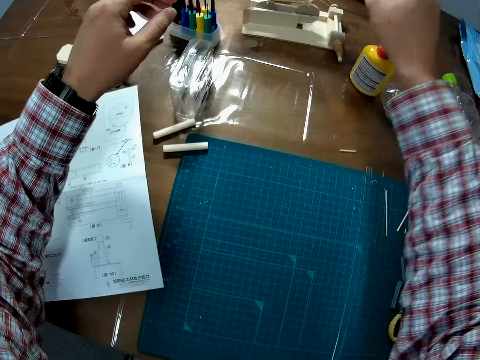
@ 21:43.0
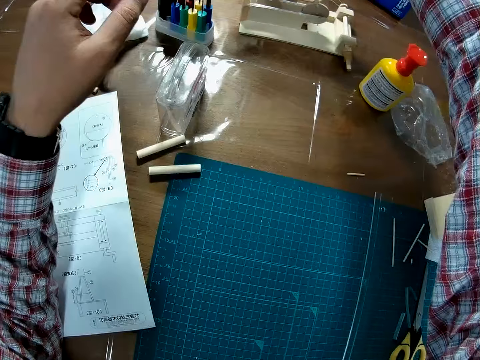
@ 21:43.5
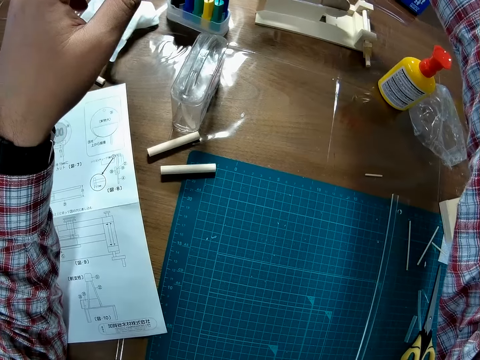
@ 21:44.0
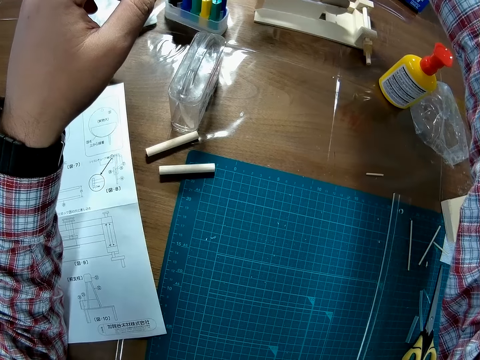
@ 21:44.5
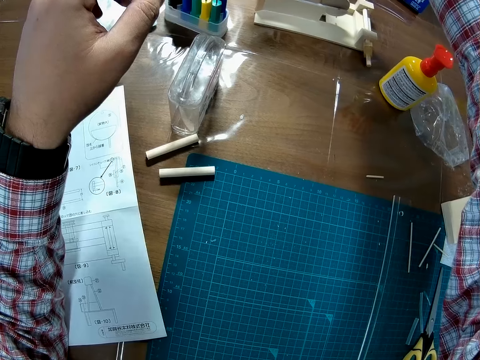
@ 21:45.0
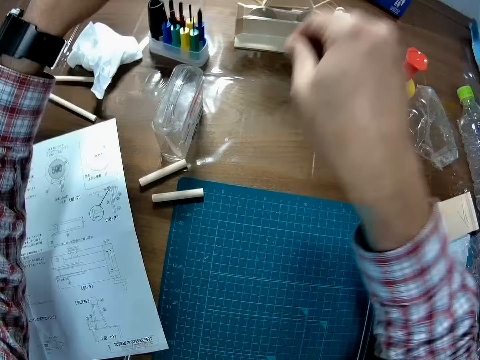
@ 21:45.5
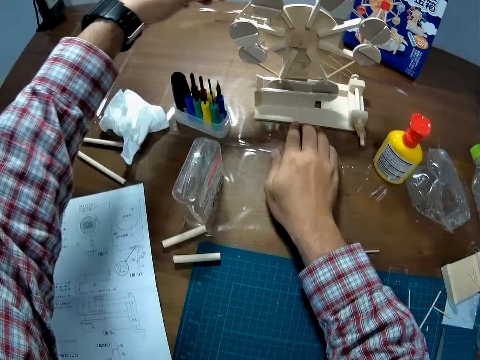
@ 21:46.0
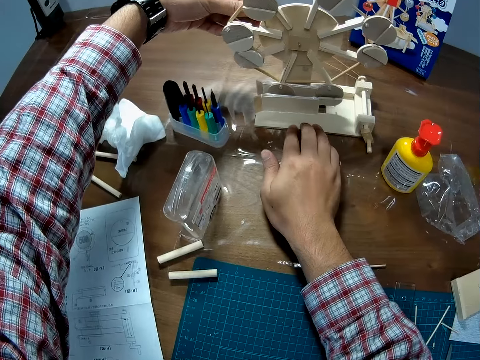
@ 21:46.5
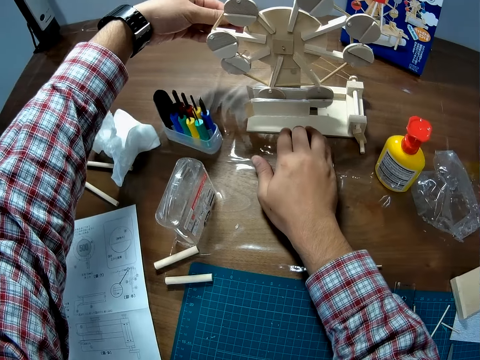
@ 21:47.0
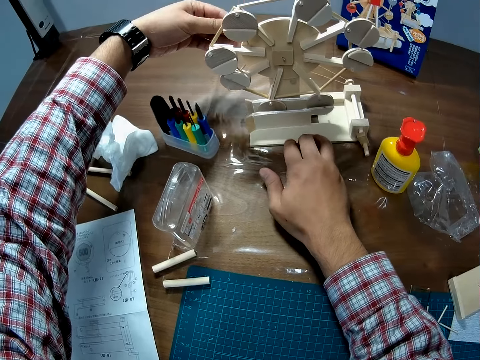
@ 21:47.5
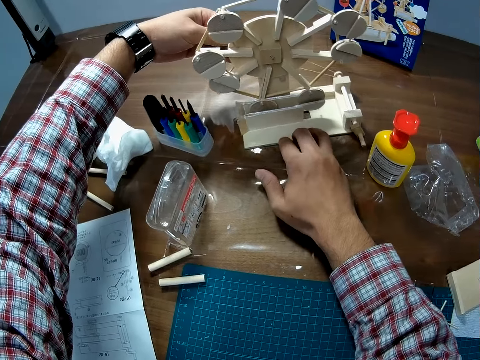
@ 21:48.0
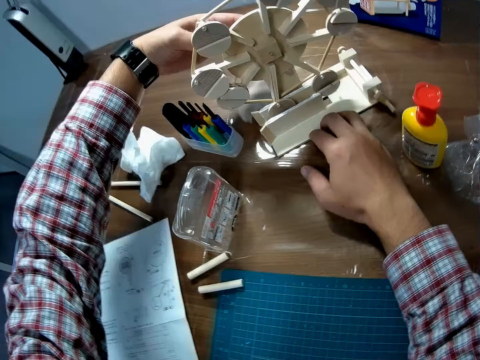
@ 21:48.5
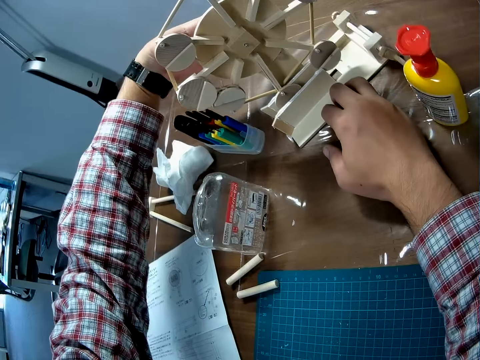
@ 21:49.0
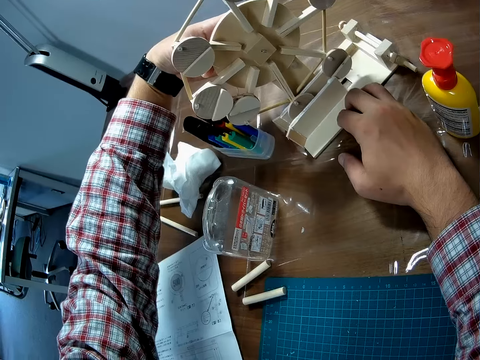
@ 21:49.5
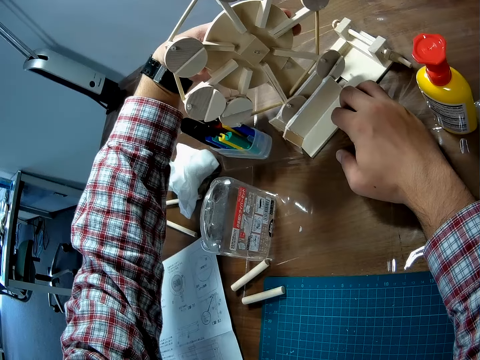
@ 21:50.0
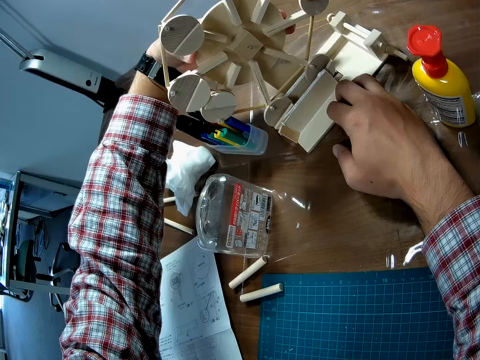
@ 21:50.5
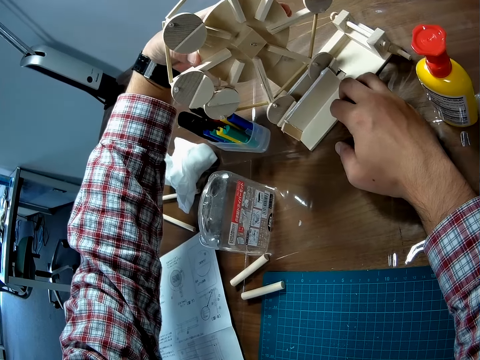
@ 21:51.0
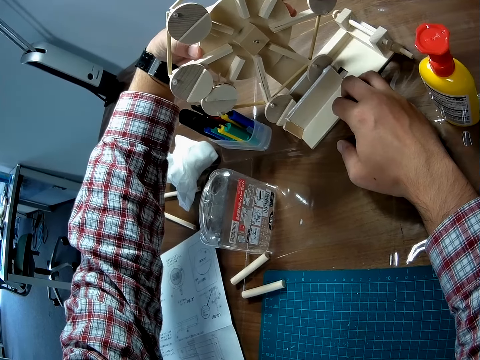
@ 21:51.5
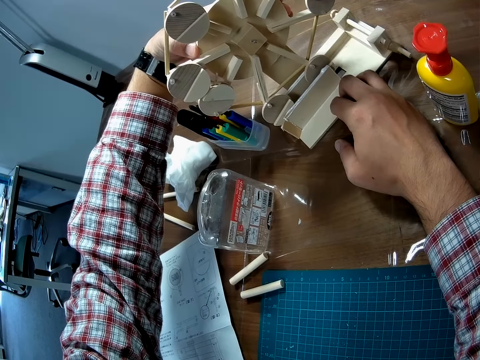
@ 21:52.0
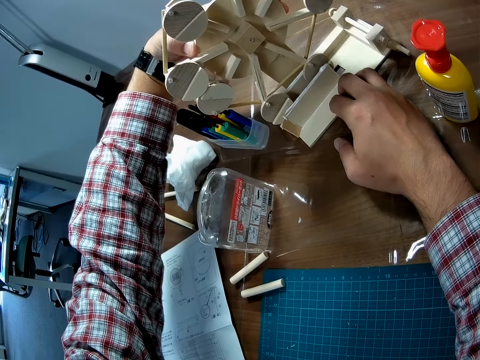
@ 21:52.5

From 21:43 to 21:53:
The camera wearer moves his hands. He inspects the wooden mechanical model or Ferris wheel with his hands. He rotates the wooden Ferris wheel.

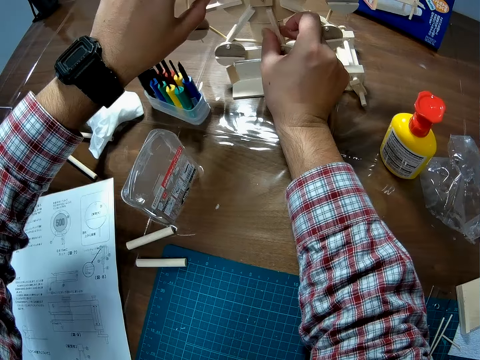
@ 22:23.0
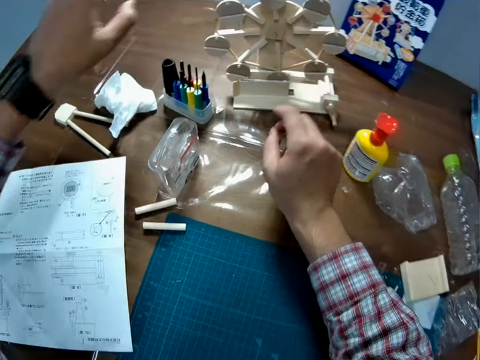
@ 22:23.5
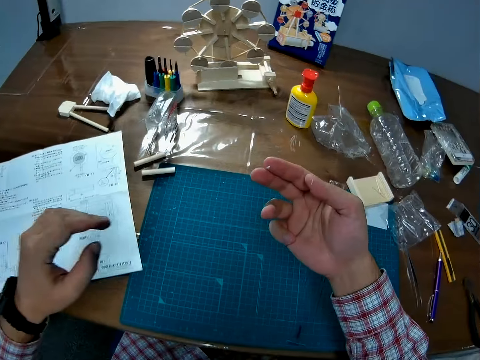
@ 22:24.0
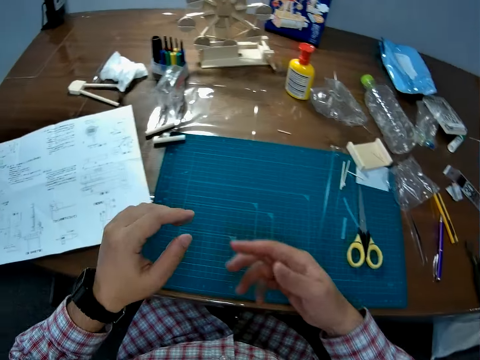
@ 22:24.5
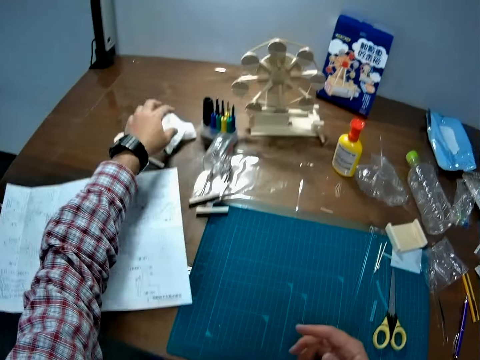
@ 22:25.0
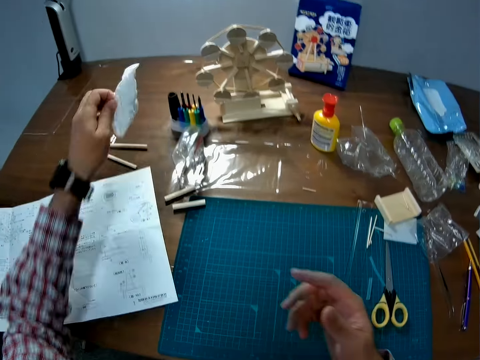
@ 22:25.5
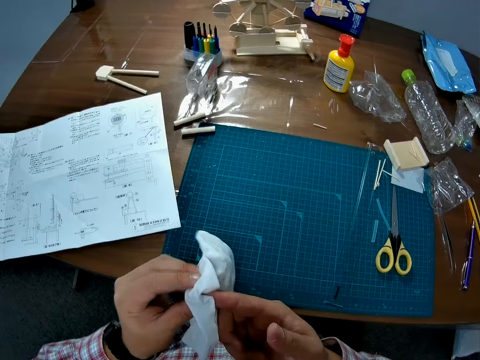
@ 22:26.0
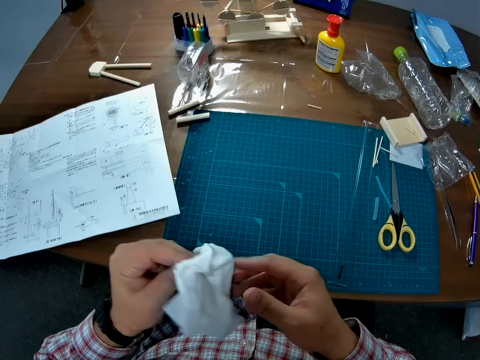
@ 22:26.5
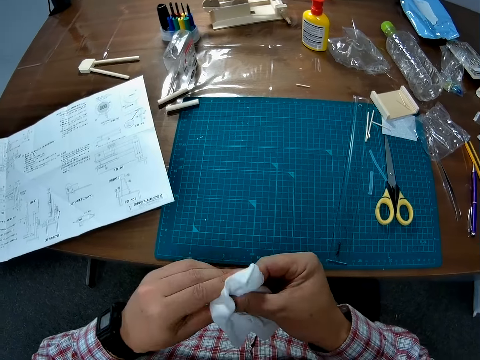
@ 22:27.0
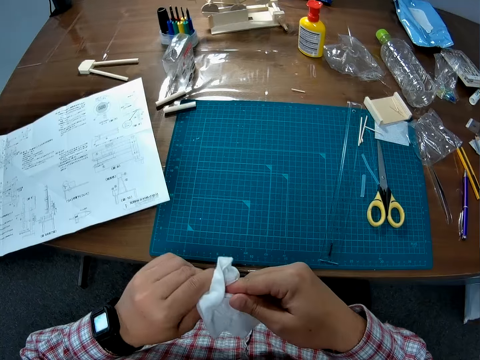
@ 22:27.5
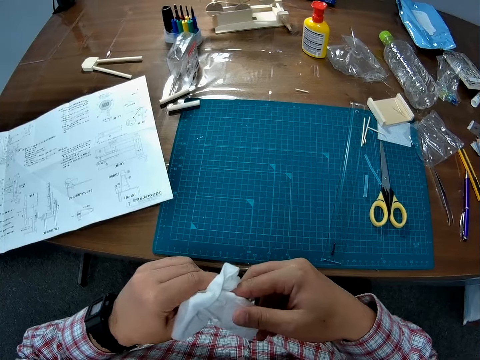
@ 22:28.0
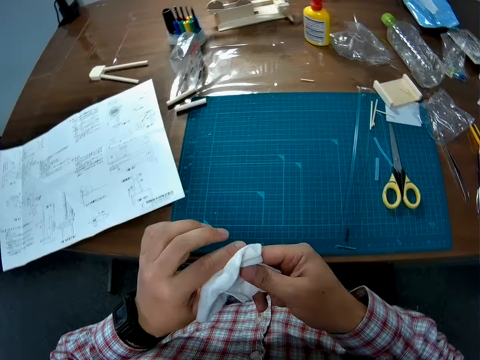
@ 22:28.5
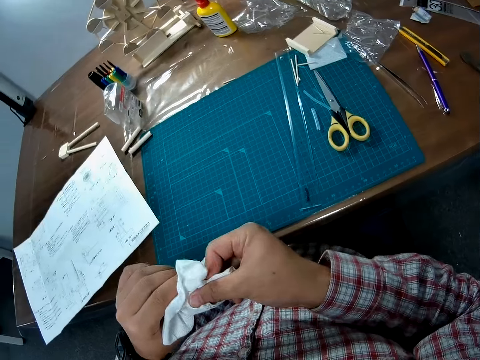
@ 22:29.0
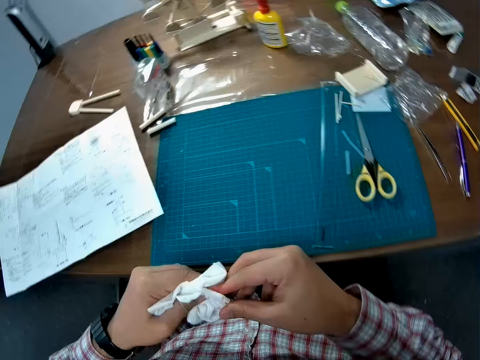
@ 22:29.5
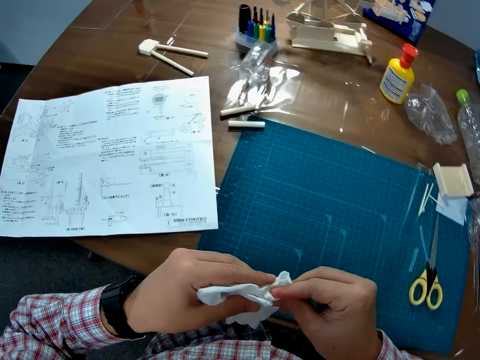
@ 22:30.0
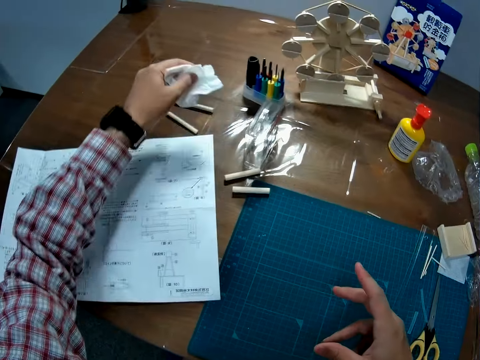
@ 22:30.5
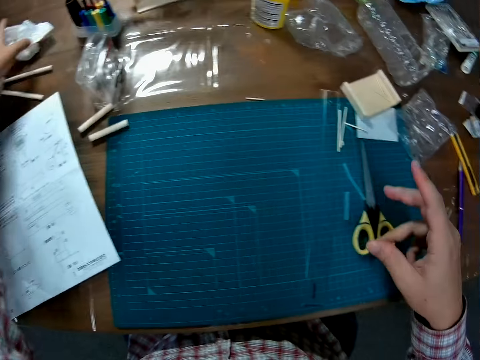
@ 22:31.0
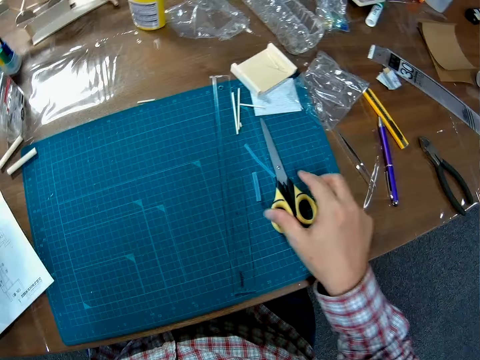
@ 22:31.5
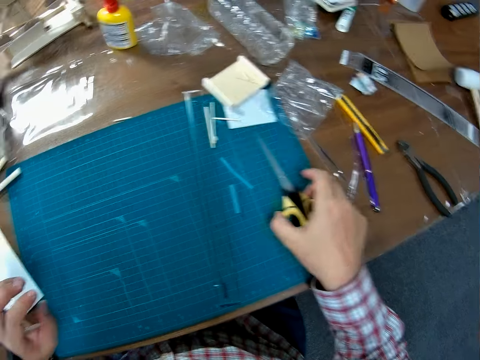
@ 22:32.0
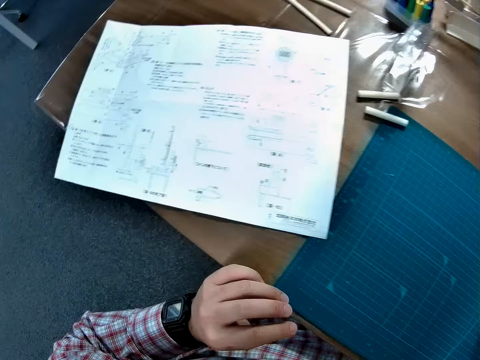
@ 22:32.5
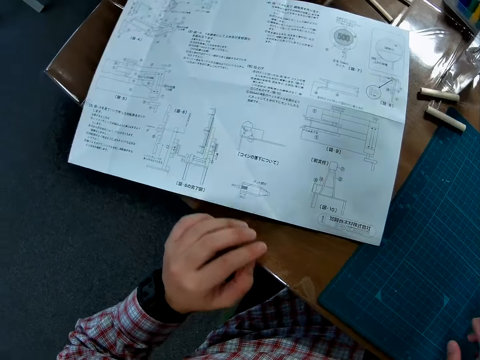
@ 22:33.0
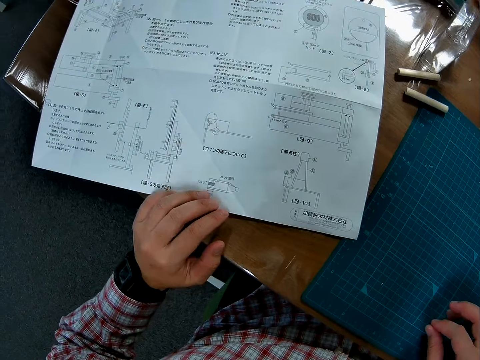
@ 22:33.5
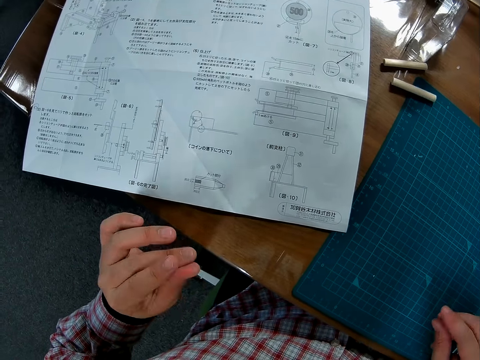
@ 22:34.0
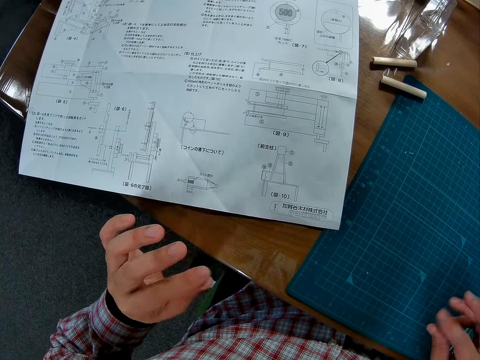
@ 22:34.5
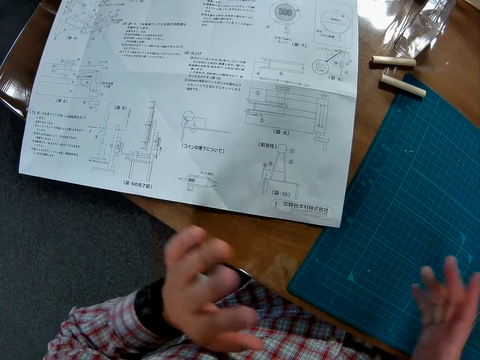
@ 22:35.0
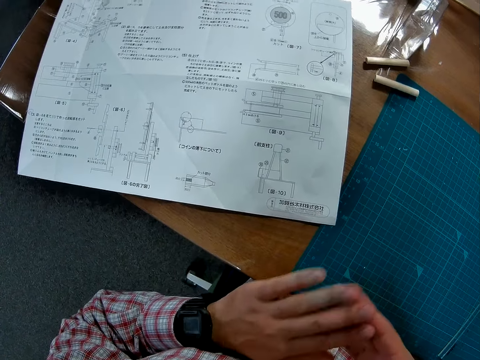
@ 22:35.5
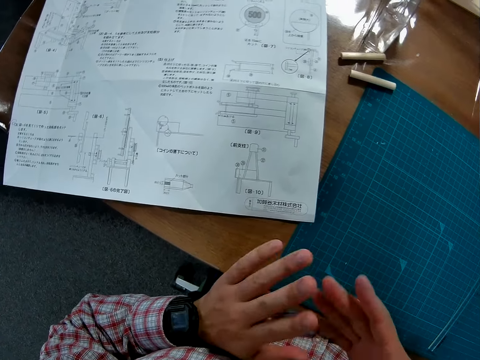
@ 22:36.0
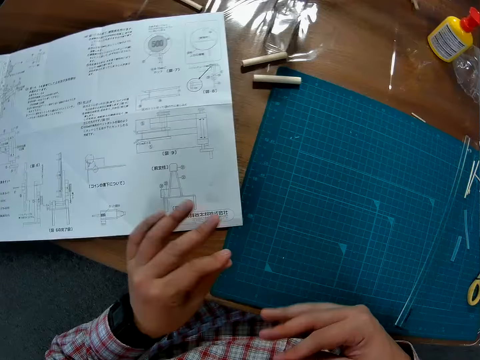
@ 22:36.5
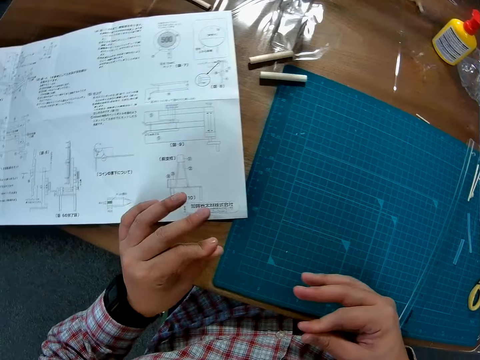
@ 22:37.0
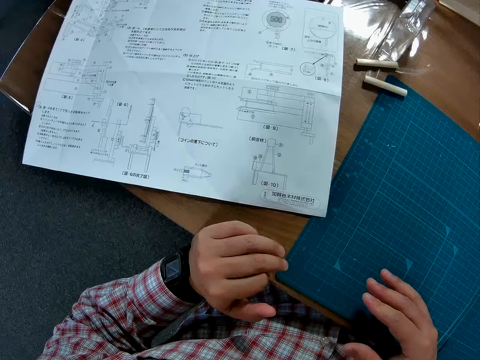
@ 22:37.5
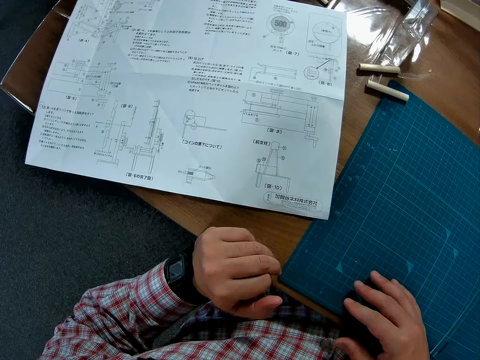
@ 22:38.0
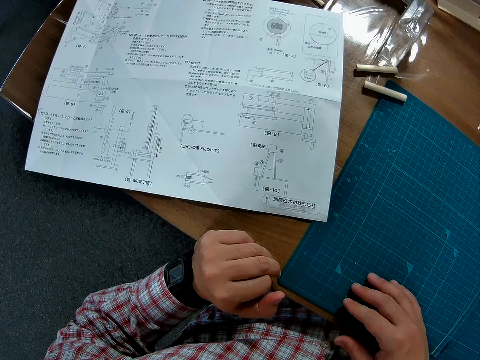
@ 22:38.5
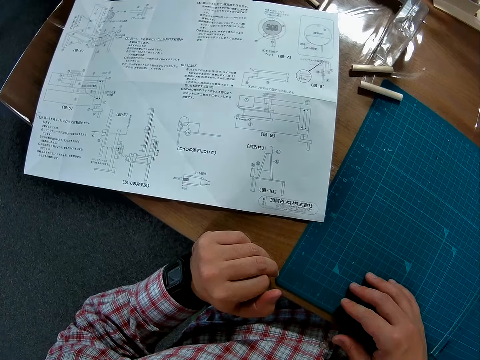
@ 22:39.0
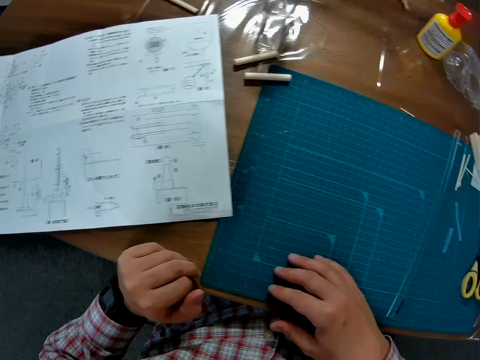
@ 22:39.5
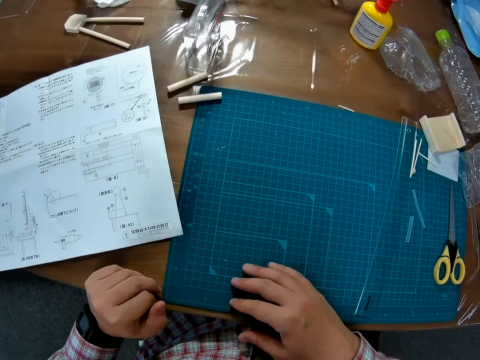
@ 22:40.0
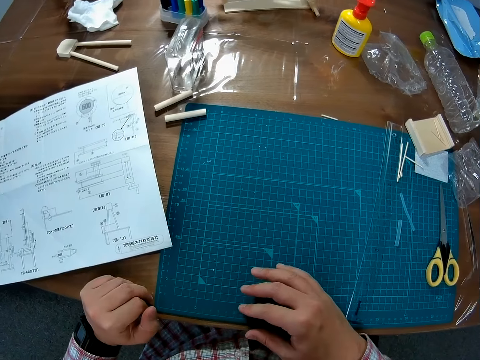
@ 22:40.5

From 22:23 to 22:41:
The camera wearer picks the wipe on the table with his left hand. He cleans his hands with the wipe. He drops the wipe on the table with his left hand. He drops the hands. He adjusts the scissors on the table with his right hand. He puts his right hand on the table. He moves the hands. He dusts his hands.
